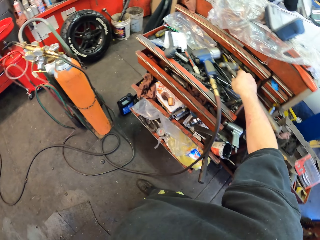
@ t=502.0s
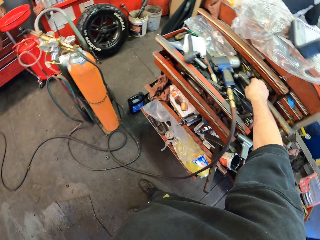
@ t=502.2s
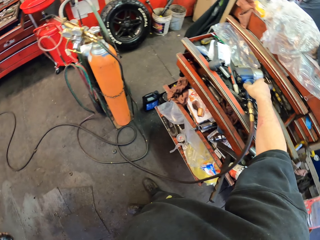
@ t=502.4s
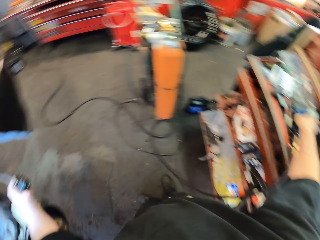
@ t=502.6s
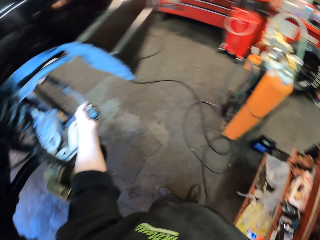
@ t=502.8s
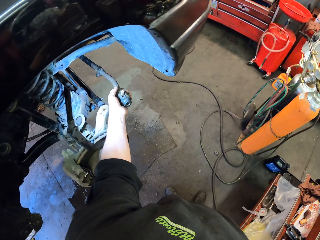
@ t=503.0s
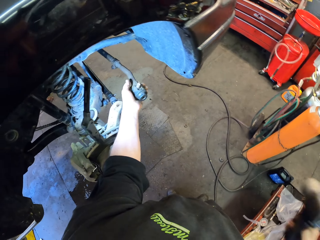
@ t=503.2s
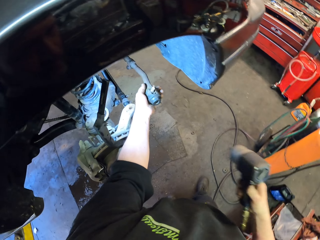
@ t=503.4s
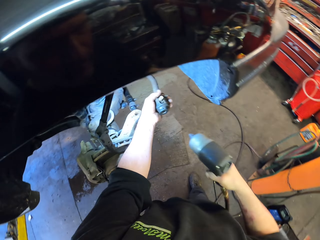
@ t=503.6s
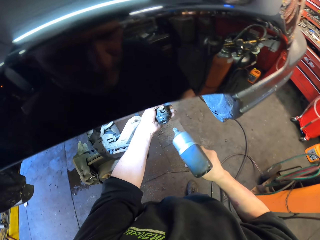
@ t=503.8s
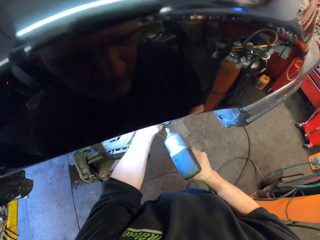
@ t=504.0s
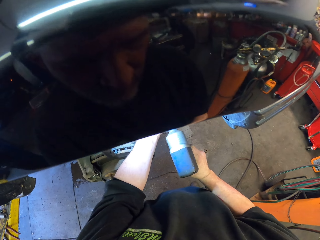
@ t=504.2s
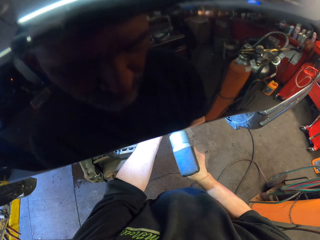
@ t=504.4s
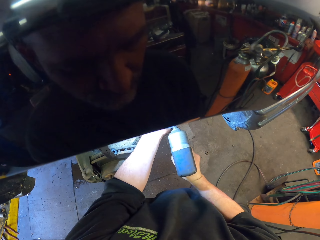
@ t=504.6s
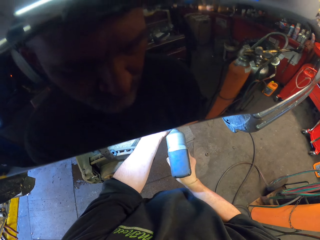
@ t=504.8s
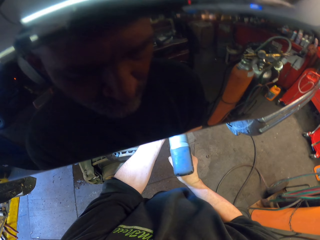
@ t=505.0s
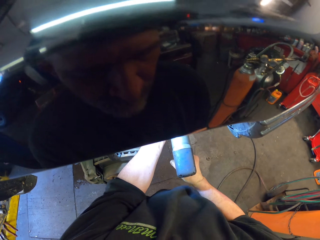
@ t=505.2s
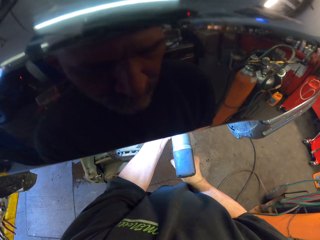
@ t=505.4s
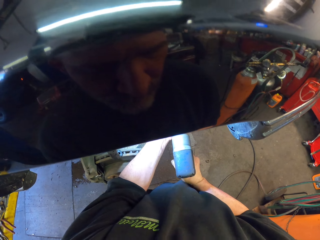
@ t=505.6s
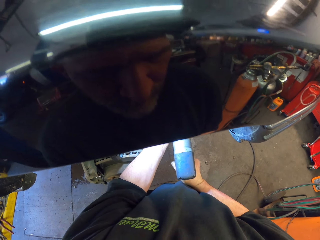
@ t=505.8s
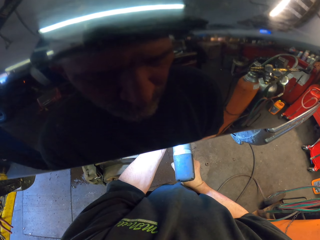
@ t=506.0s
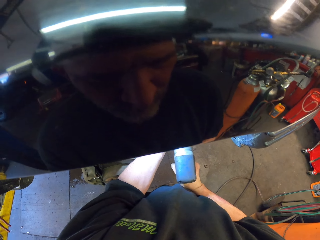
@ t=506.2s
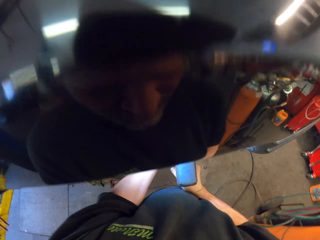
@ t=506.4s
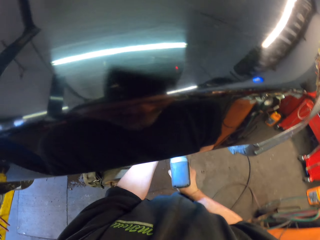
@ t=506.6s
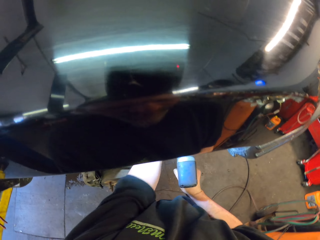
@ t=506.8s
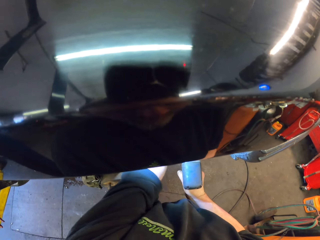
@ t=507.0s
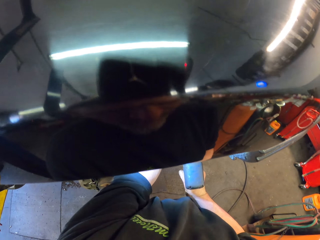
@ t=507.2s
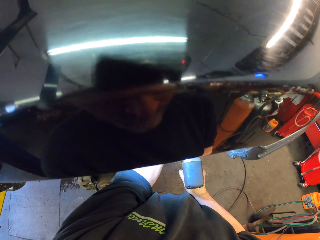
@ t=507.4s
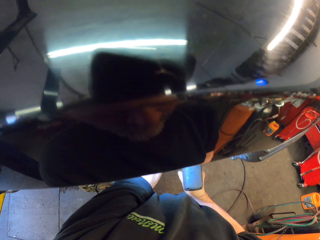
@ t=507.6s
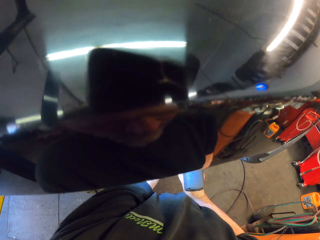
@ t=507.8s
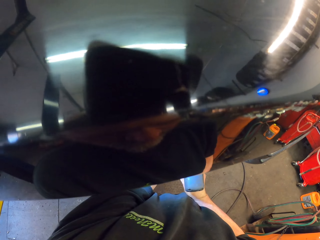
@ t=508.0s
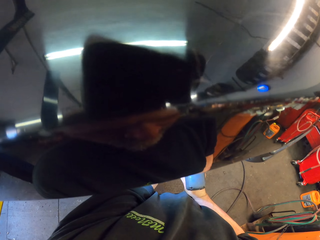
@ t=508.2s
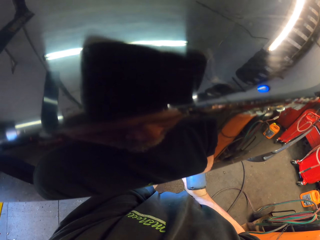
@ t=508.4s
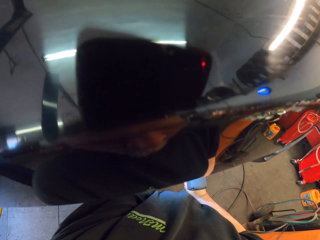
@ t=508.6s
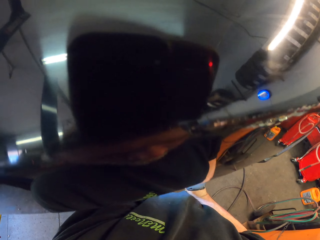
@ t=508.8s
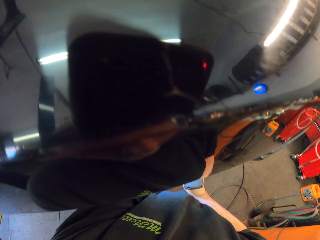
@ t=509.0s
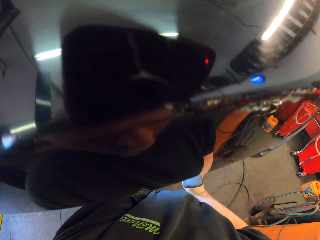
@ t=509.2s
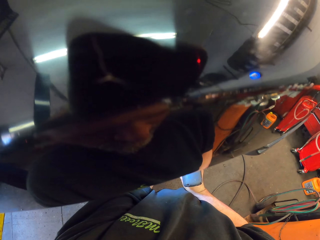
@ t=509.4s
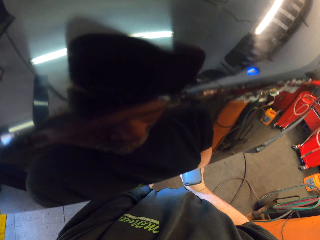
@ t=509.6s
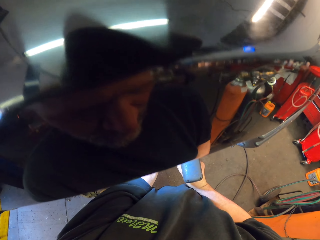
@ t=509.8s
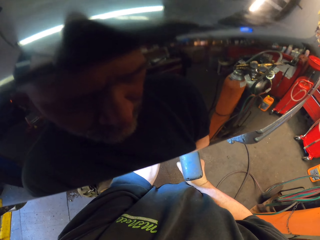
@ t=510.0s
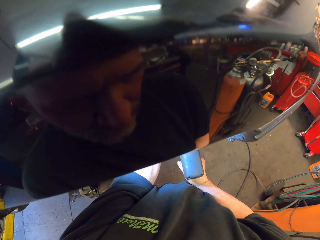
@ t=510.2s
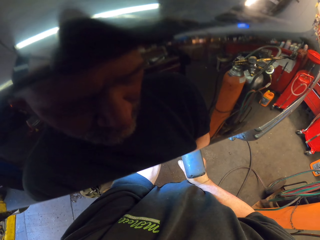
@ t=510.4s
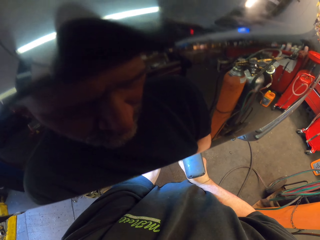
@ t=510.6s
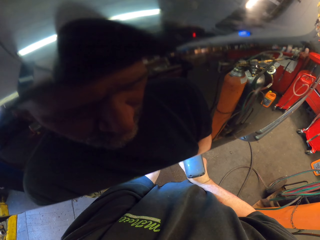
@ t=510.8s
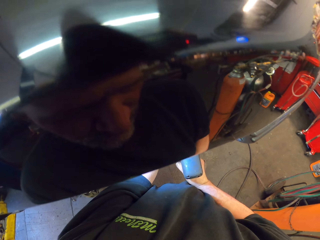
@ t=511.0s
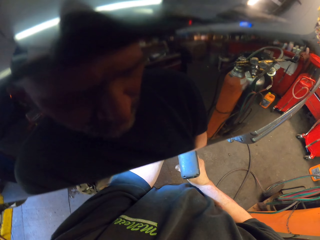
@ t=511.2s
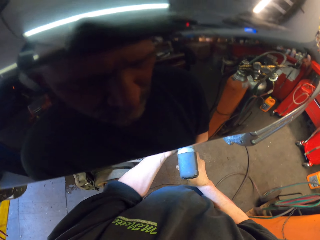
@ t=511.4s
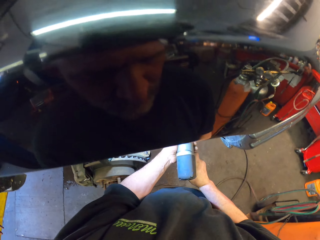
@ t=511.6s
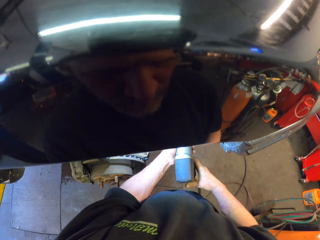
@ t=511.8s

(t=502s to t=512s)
The camera wearer turns back. They put the hammer down. They pick up a wrench machine. They fix the wheel center. They use the wrench machine to the suspension ball joint.

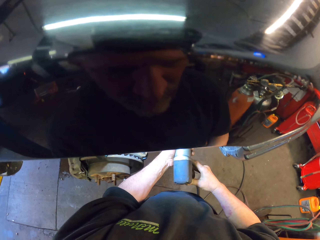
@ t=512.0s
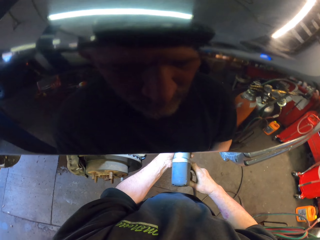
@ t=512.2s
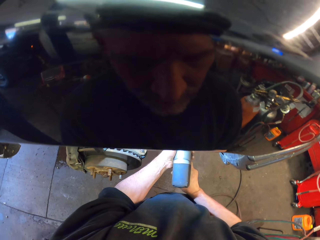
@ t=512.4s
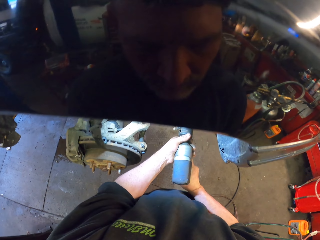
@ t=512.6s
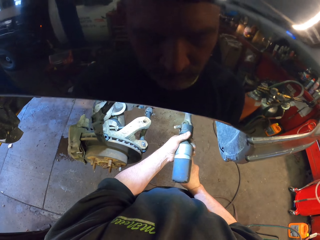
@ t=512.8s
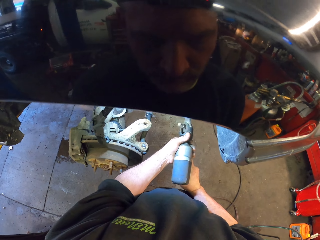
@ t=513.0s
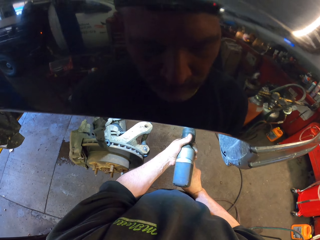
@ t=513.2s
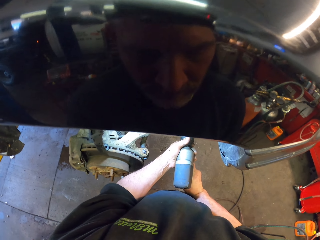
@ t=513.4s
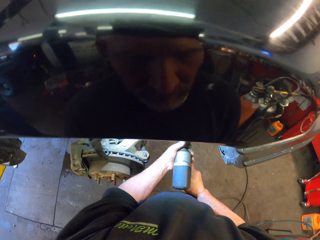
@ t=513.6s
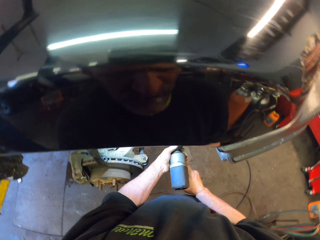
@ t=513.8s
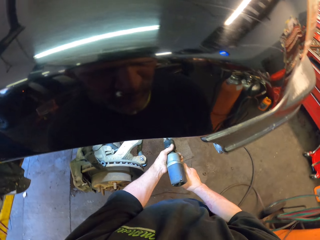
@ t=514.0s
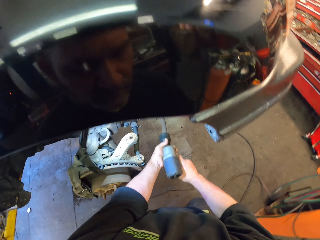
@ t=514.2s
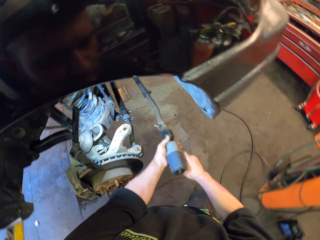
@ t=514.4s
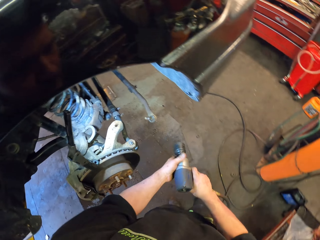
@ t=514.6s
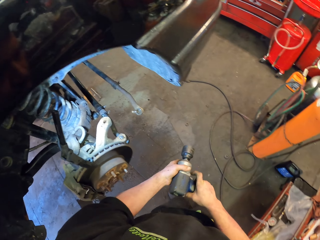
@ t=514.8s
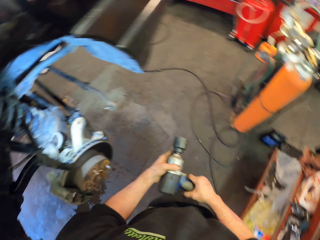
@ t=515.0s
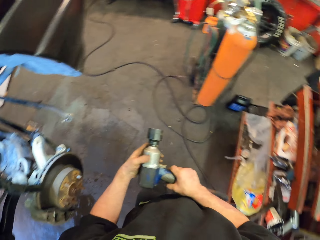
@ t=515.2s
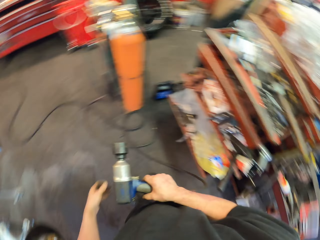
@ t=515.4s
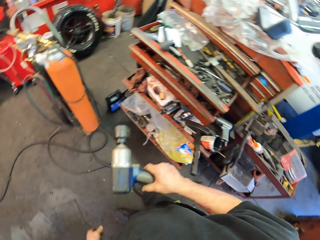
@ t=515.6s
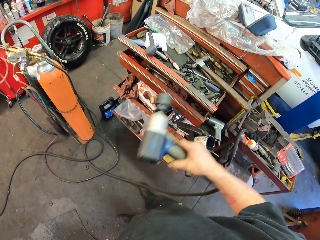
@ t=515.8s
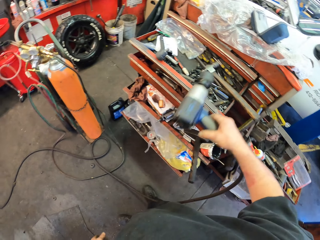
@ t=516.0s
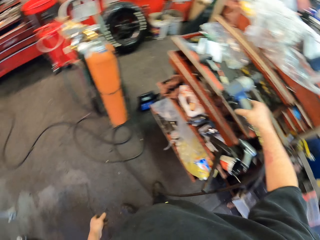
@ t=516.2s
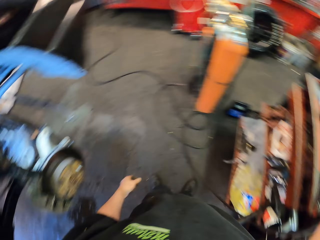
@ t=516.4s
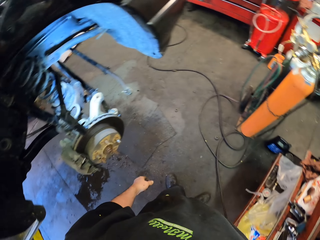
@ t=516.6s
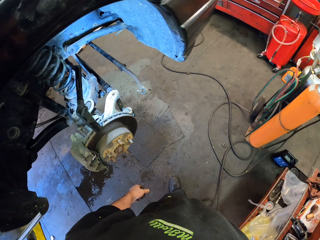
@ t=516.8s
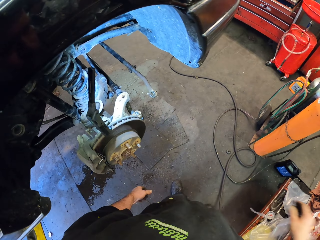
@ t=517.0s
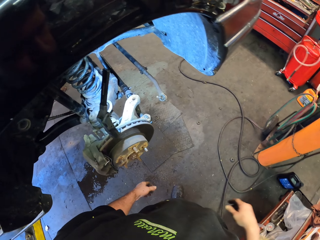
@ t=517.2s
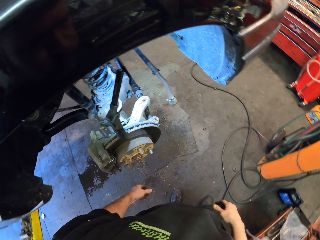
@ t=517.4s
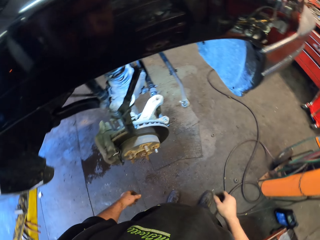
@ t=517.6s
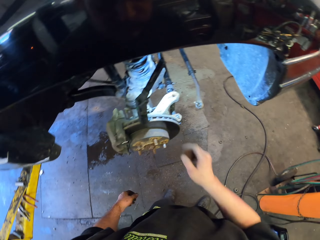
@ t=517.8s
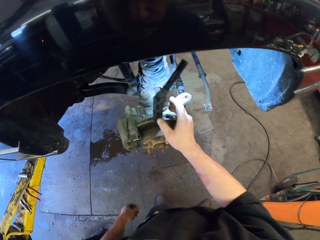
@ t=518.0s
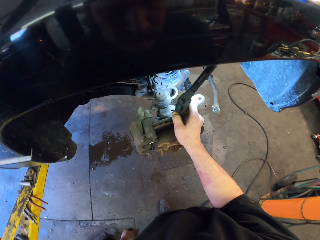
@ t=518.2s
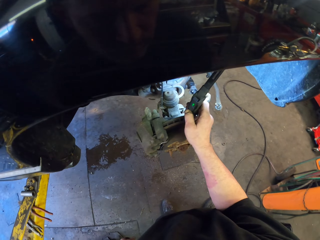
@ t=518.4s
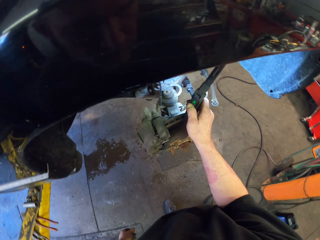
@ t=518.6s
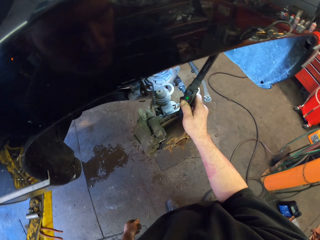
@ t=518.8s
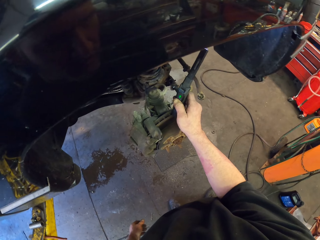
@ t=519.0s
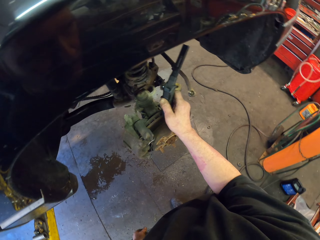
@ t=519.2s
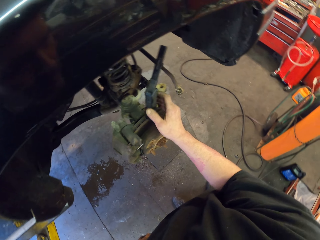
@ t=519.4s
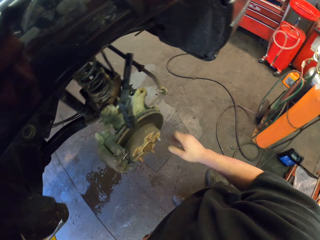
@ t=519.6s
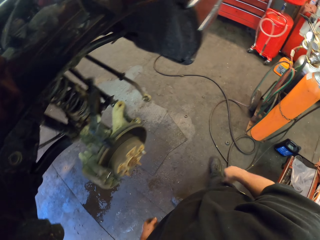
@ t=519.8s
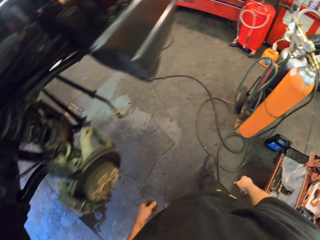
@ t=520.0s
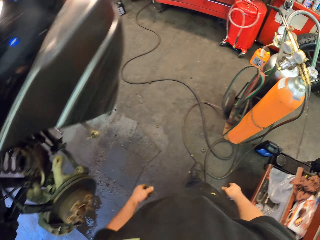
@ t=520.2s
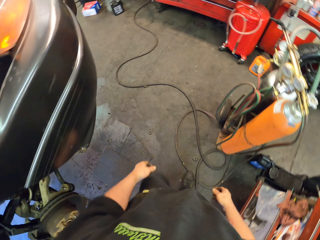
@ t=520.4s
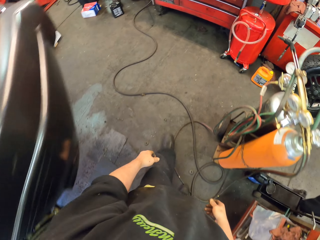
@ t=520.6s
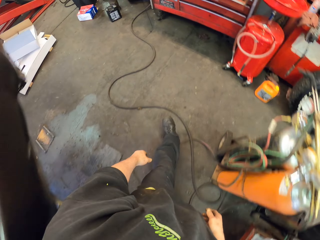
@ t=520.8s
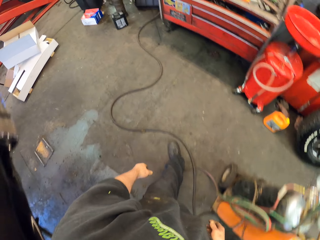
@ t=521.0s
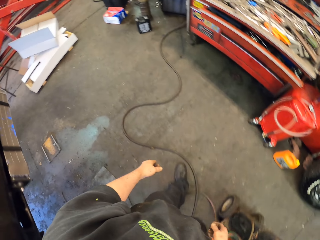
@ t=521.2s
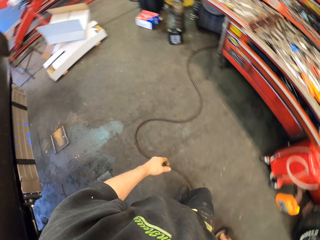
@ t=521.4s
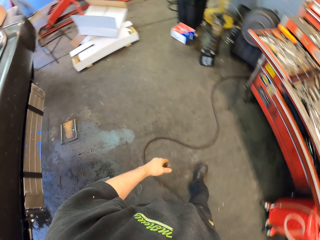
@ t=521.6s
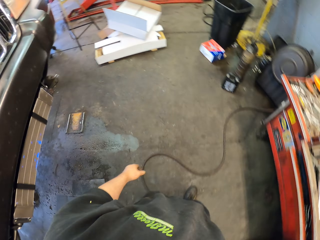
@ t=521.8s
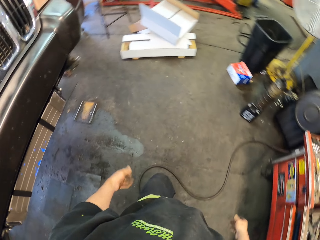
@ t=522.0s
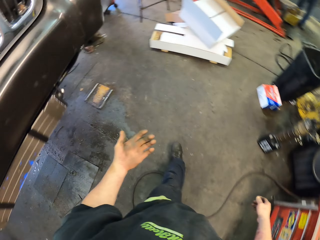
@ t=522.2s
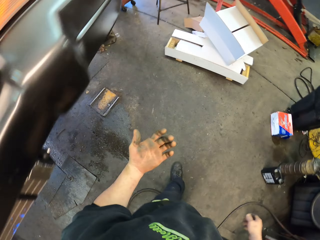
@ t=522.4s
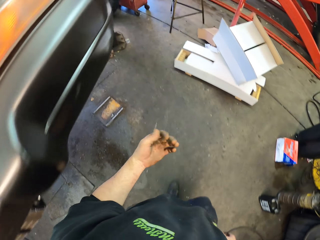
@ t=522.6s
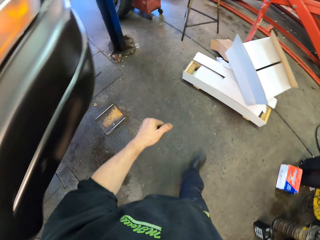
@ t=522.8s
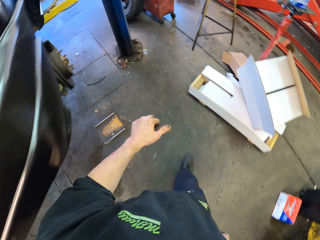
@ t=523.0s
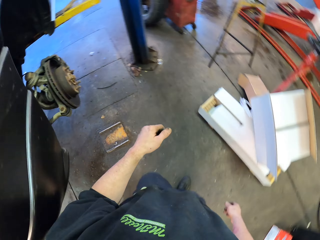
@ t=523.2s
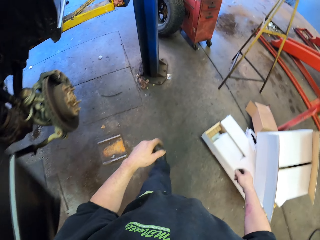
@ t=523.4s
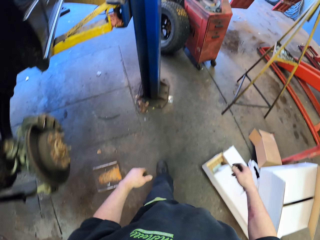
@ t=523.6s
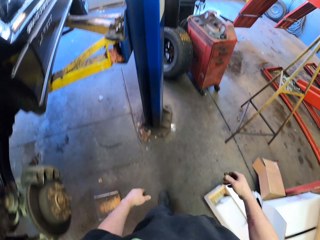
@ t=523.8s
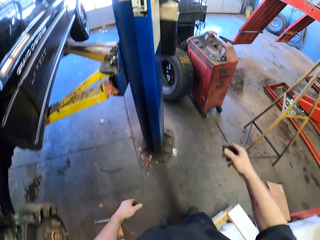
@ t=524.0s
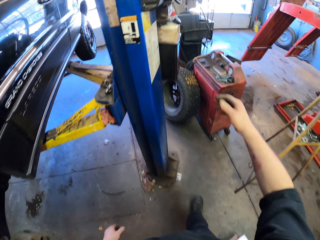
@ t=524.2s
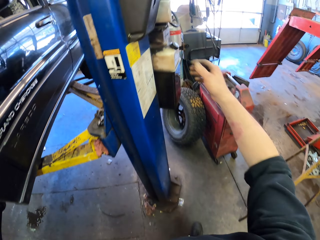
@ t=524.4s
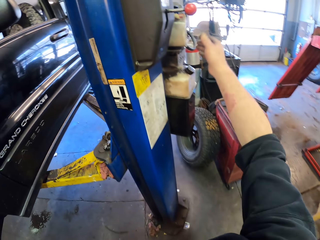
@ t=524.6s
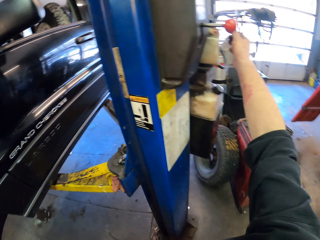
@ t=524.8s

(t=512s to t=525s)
The camera wearer removes a wrench machine. He puts down the wrench machine. He turns back. He turns off a portable flash light magnetic LED light. He walks around. He looks at his hands. He walks around.
